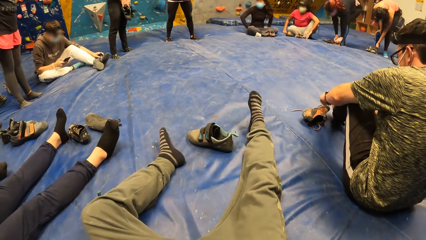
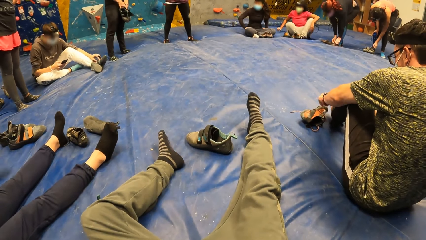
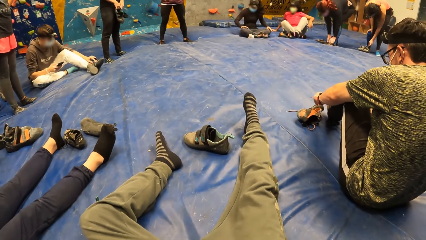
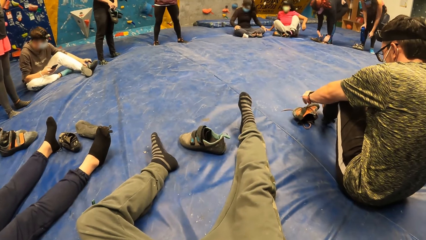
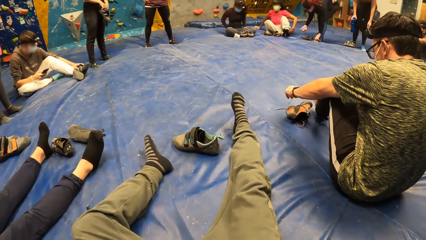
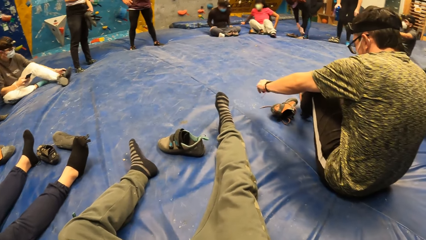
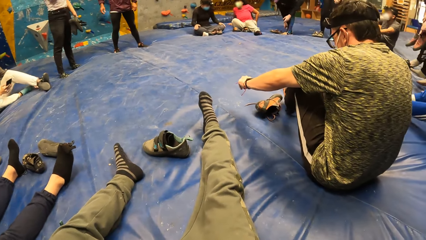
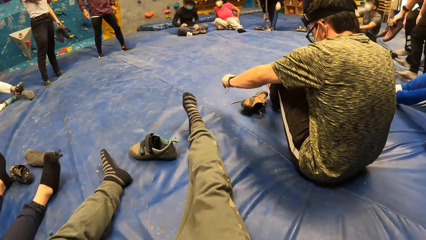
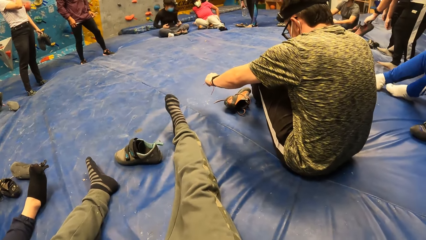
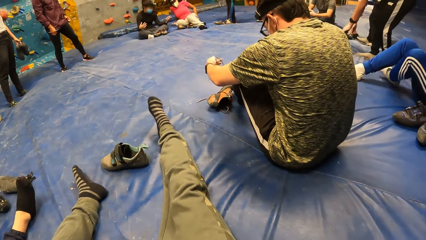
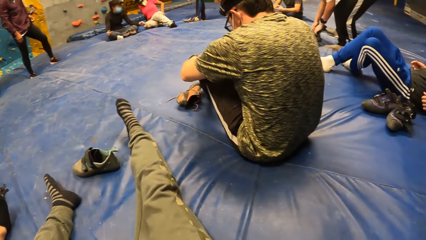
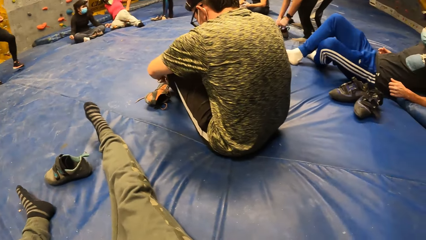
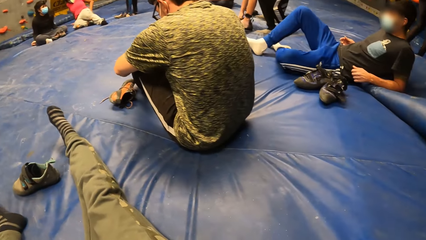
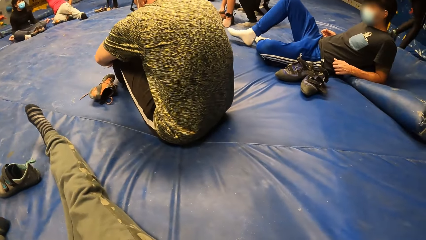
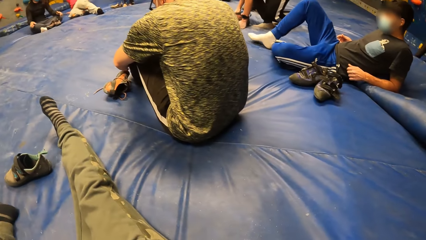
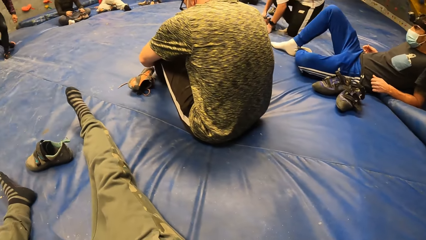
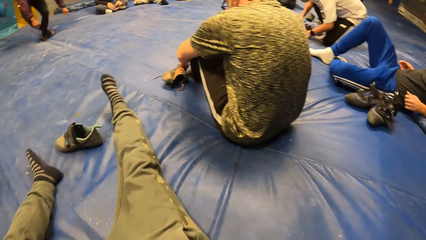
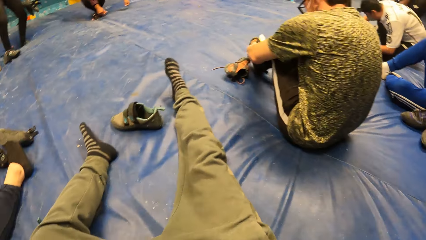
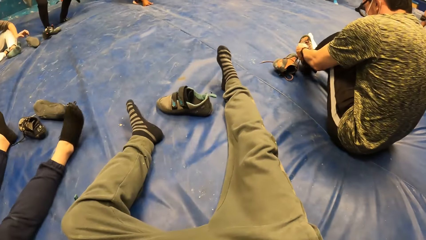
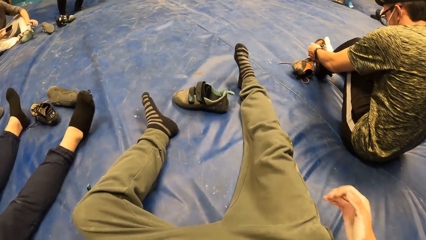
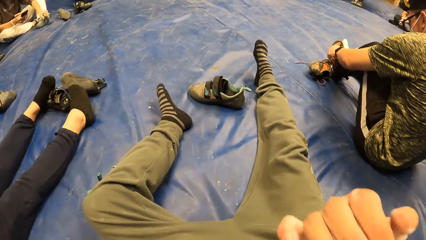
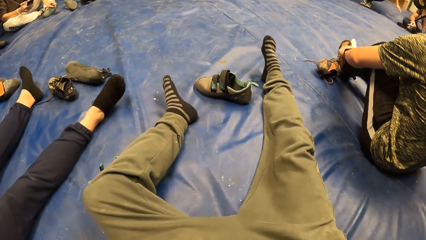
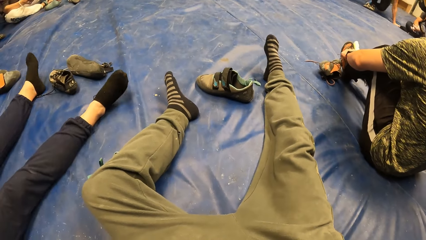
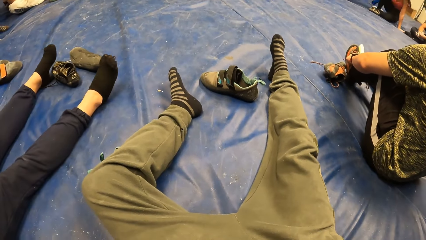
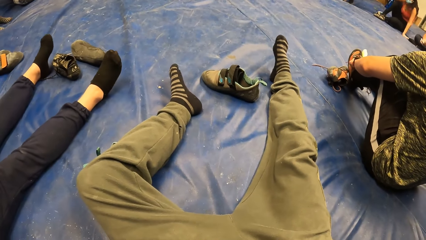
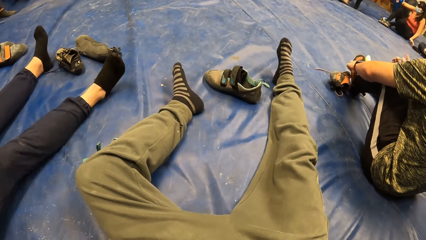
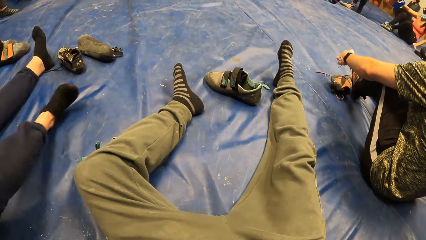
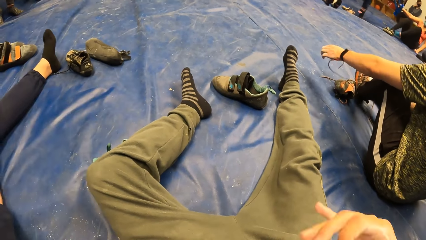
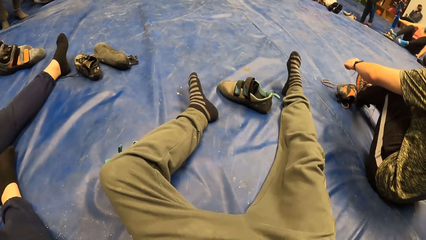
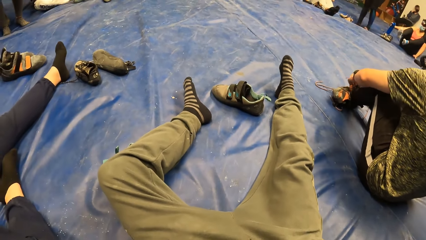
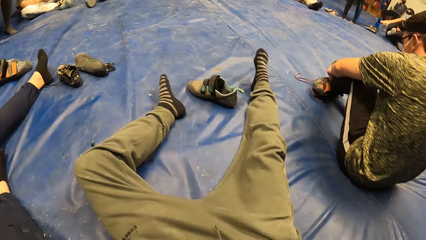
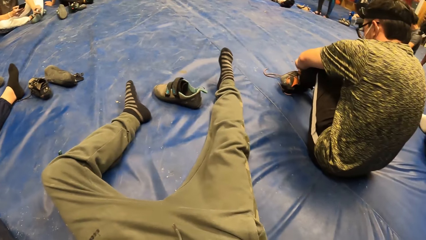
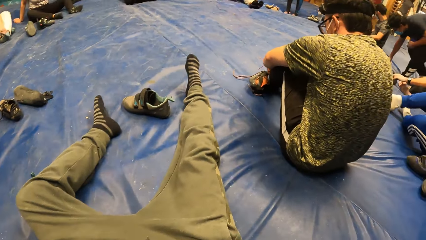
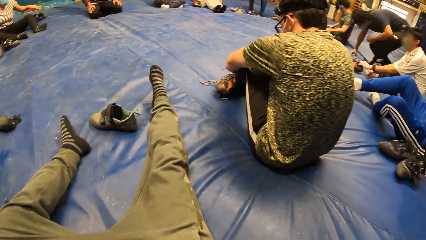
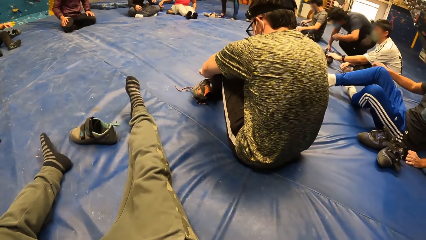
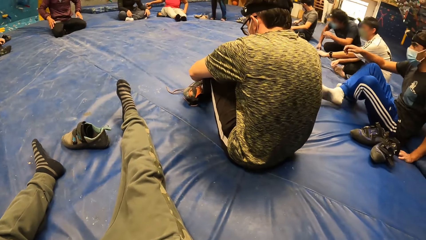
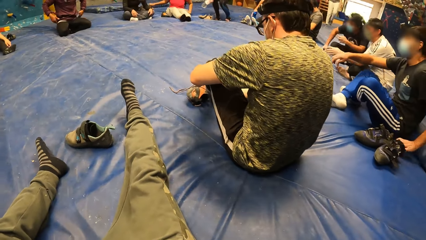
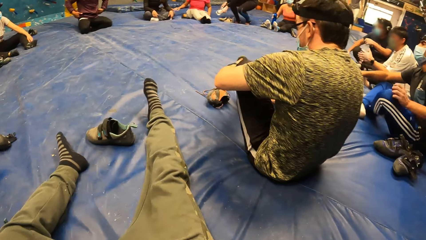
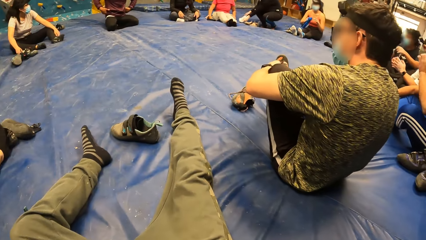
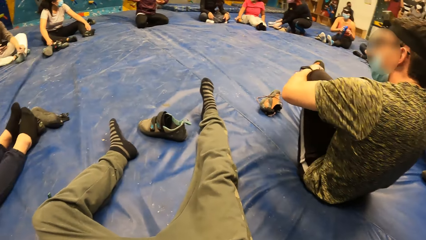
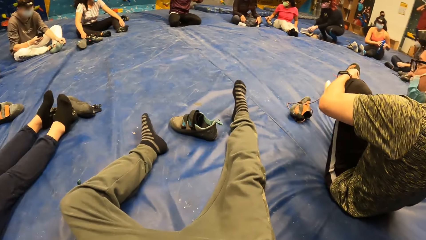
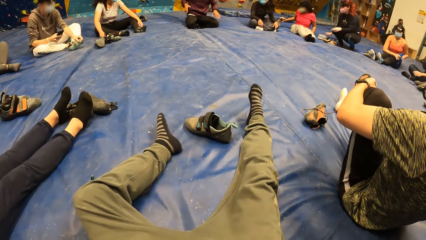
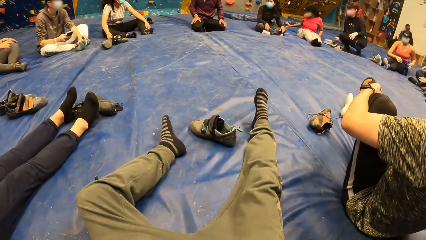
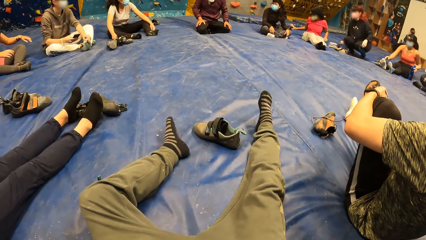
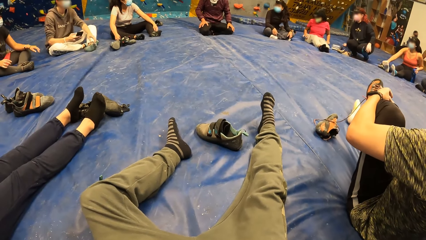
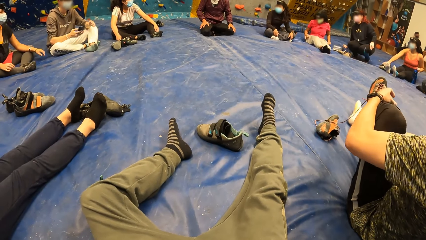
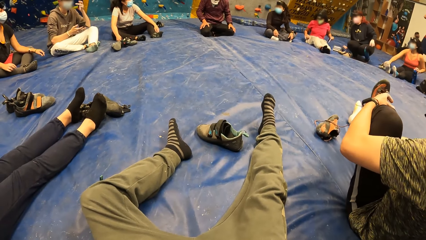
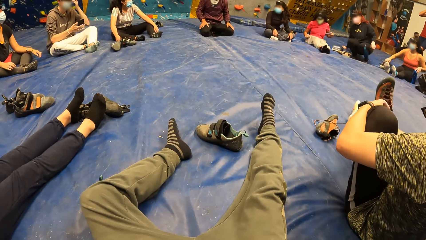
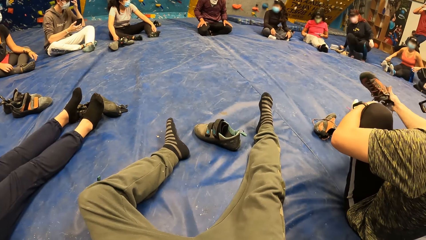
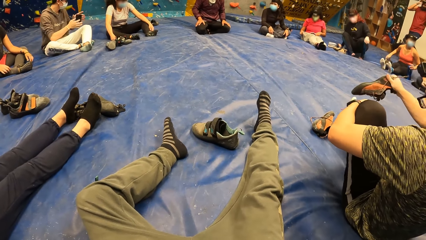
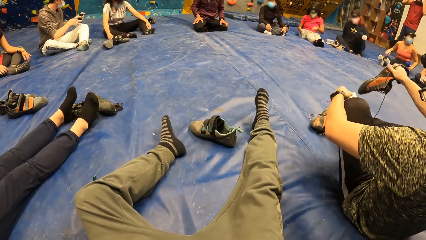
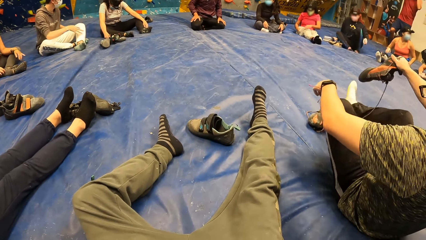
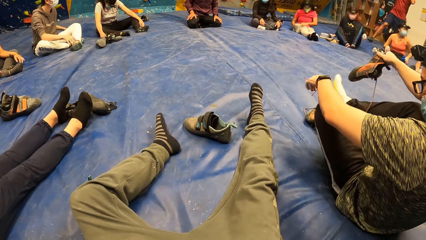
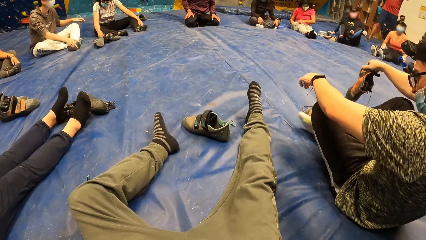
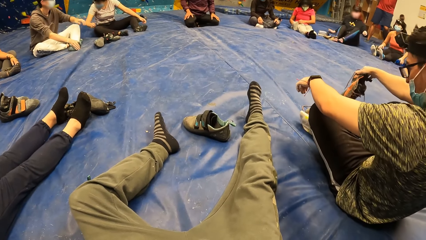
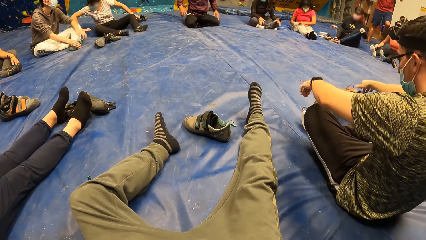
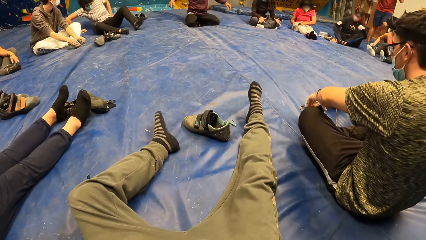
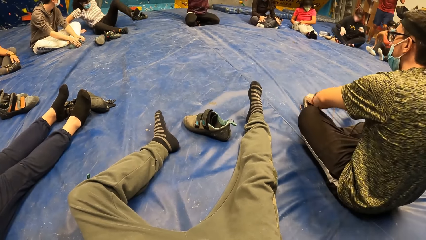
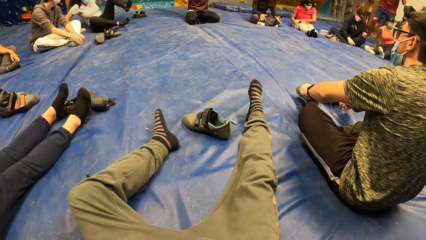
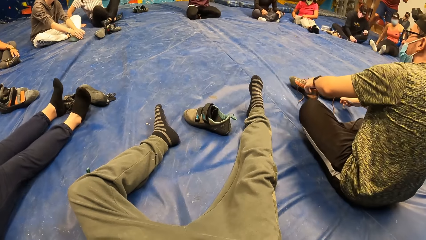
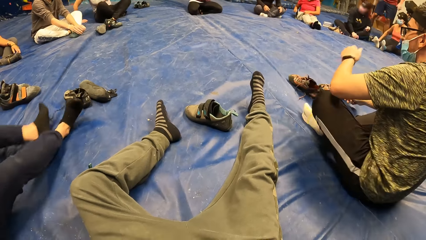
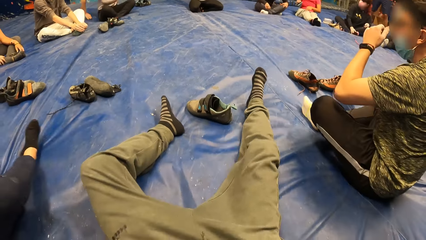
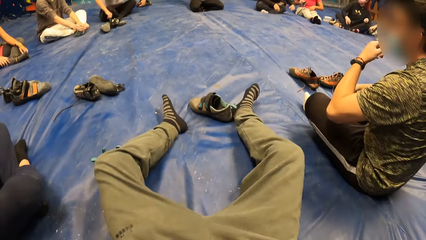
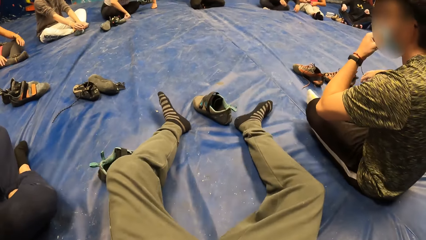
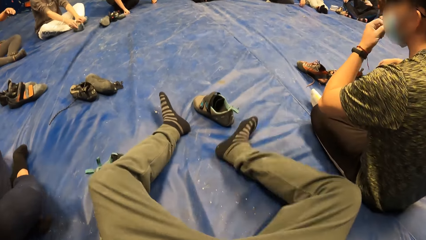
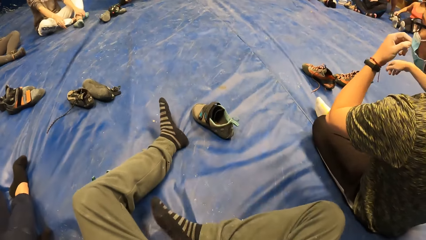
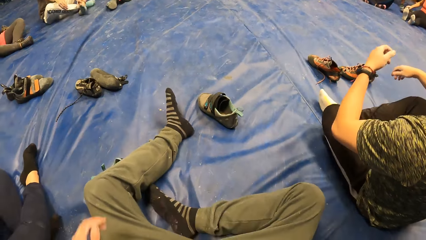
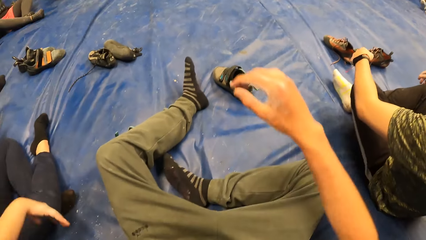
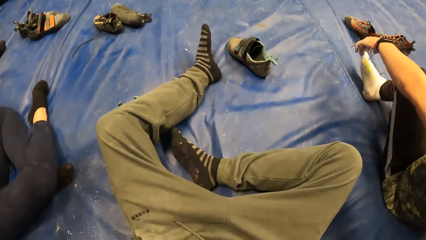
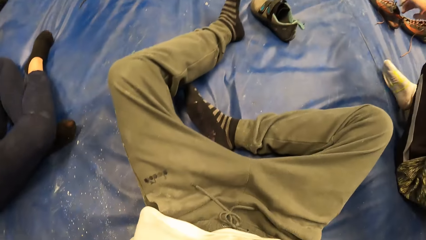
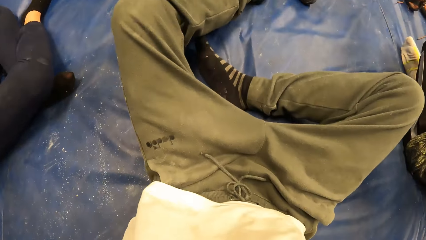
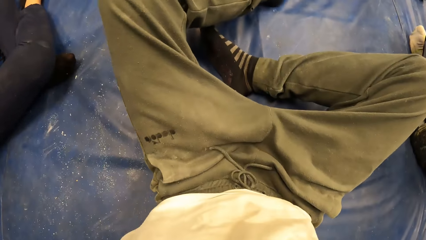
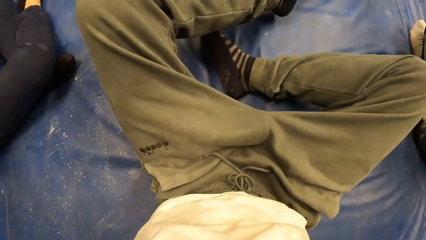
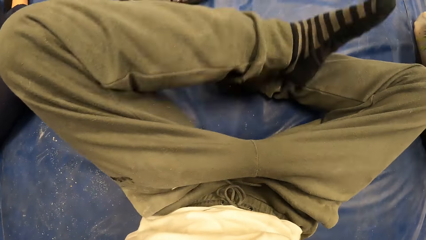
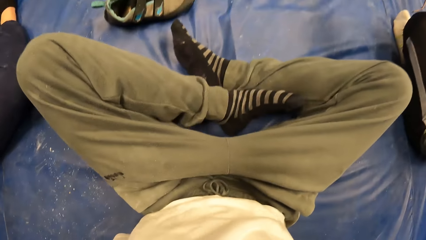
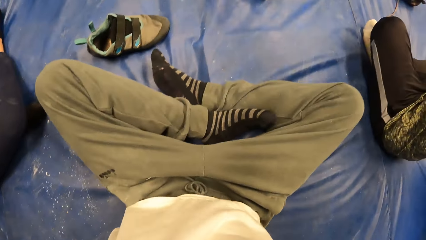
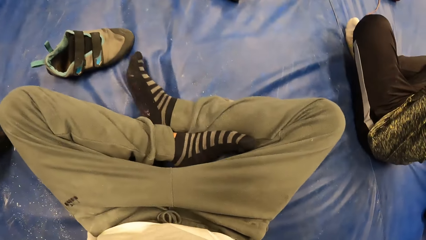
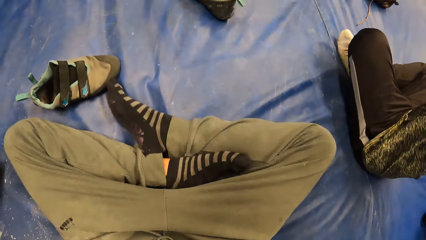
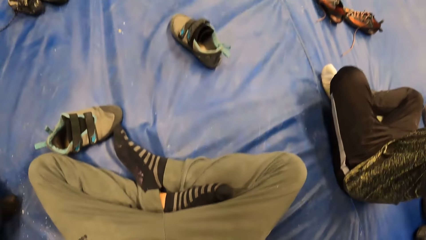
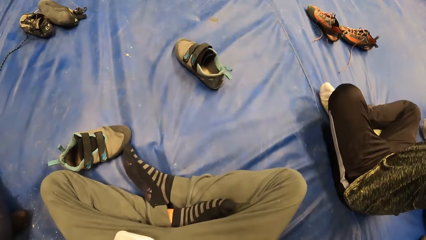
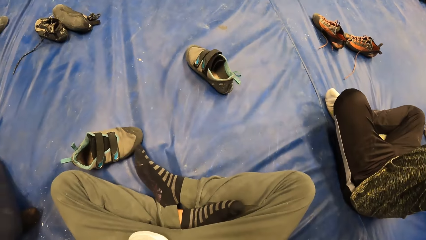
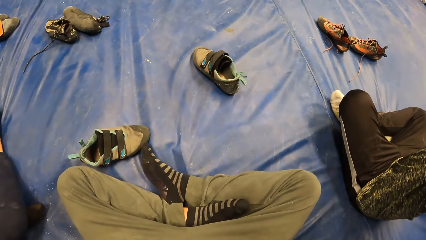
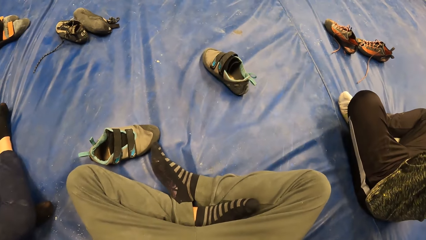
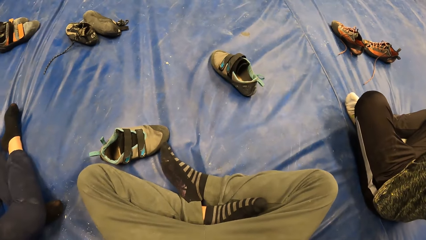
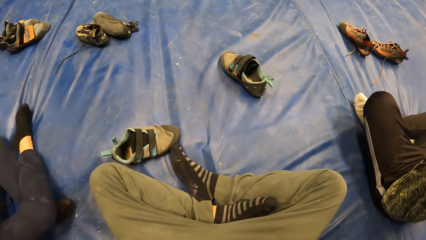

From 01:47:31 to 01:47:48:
The camera wearer touches his face with his right hand. He folds the right leg. He raises both hands above his head. He folds the left leg.
